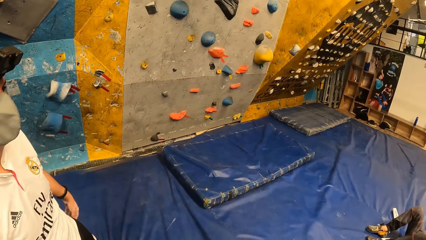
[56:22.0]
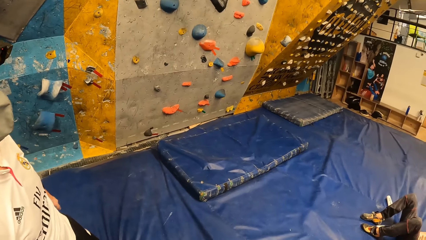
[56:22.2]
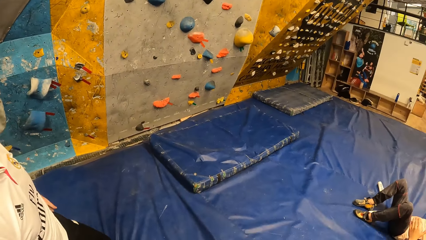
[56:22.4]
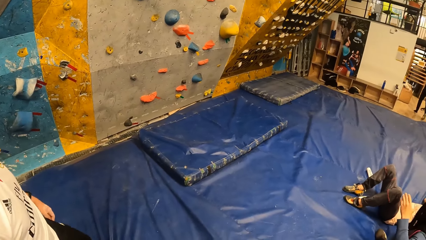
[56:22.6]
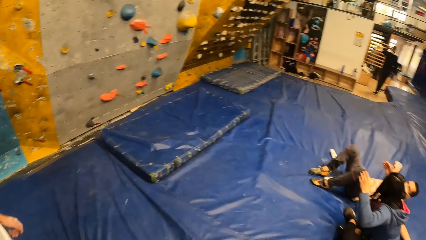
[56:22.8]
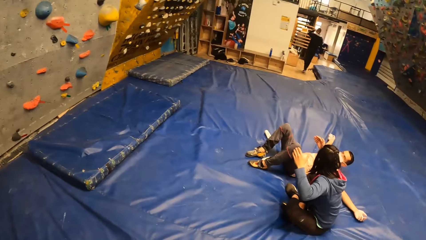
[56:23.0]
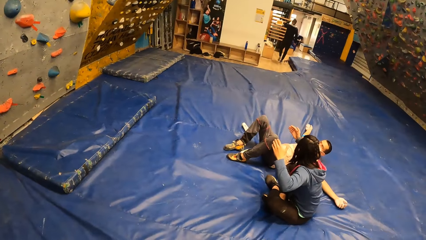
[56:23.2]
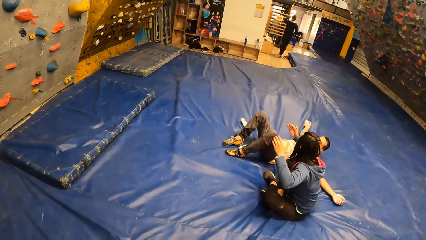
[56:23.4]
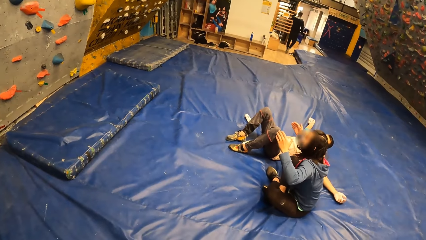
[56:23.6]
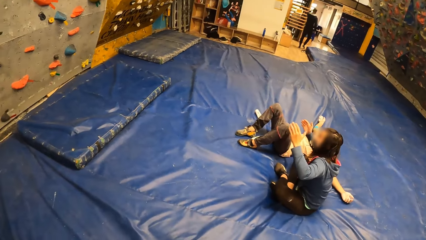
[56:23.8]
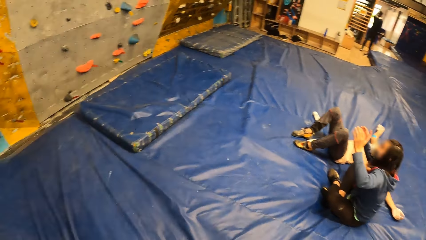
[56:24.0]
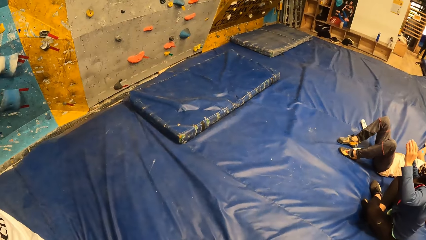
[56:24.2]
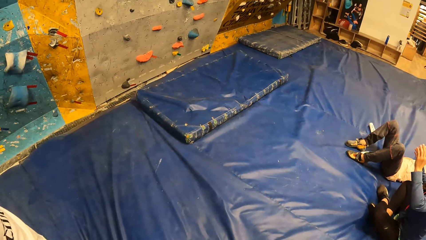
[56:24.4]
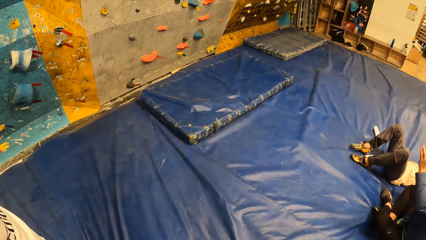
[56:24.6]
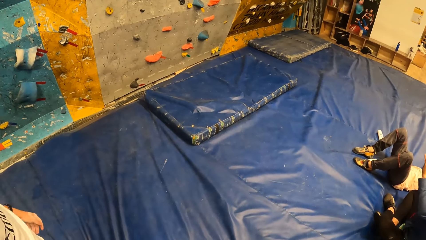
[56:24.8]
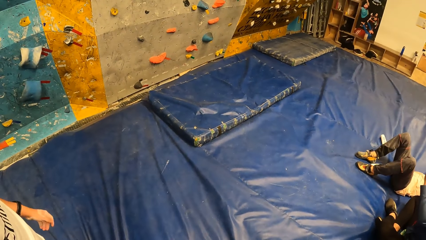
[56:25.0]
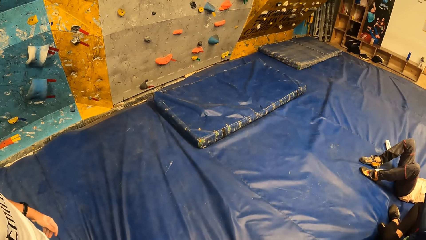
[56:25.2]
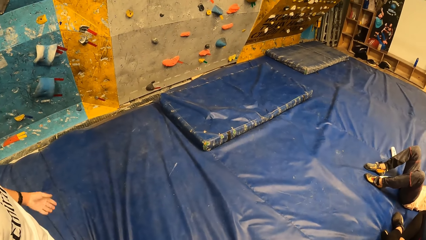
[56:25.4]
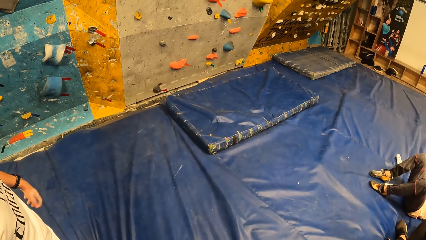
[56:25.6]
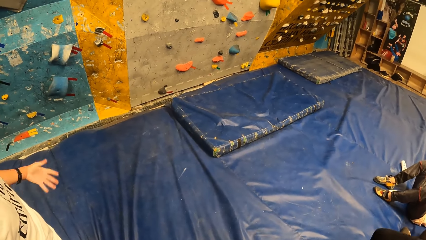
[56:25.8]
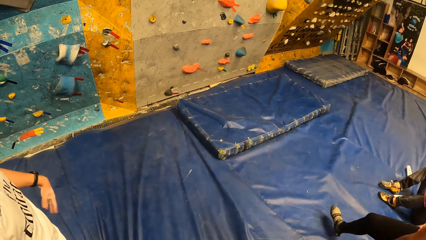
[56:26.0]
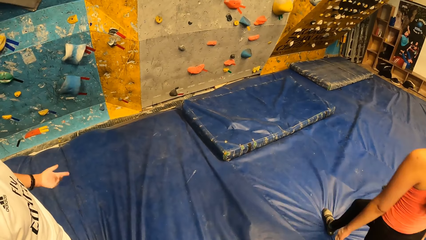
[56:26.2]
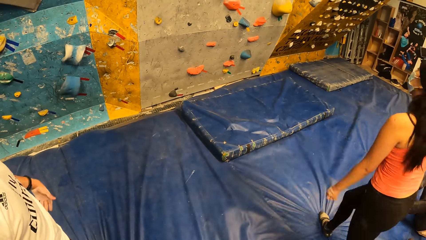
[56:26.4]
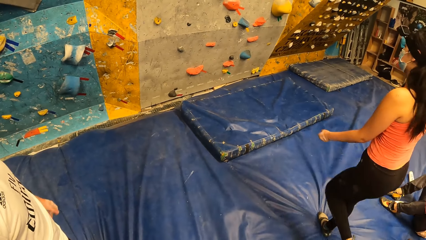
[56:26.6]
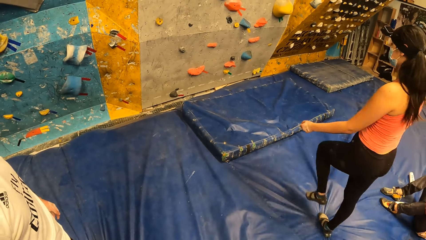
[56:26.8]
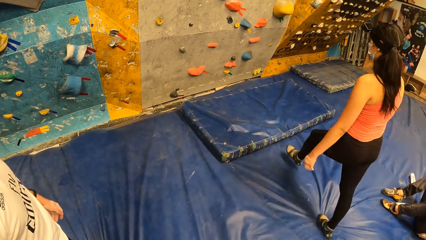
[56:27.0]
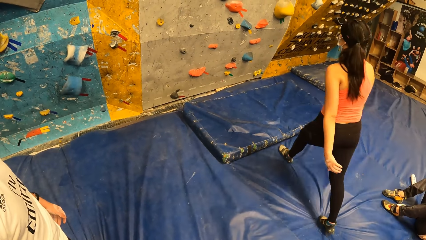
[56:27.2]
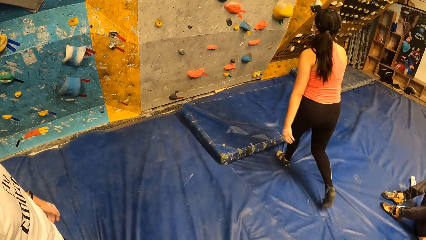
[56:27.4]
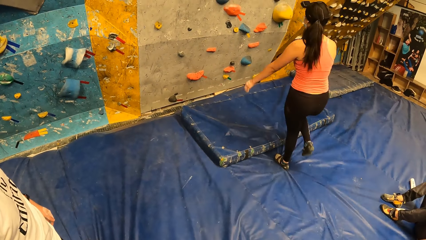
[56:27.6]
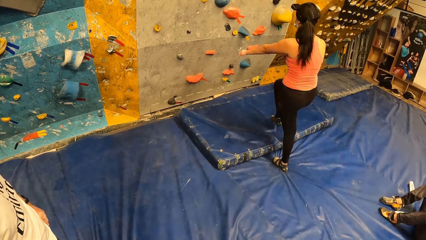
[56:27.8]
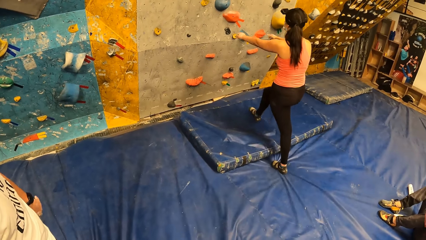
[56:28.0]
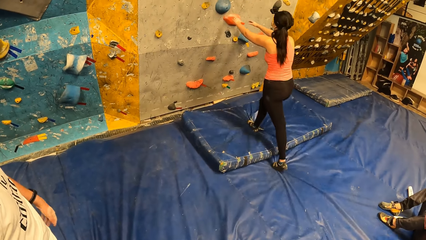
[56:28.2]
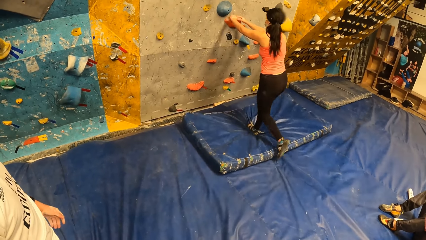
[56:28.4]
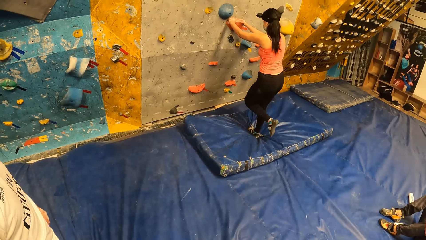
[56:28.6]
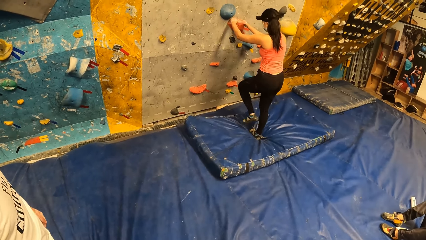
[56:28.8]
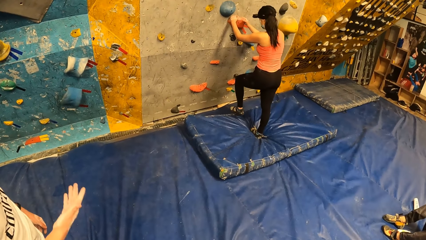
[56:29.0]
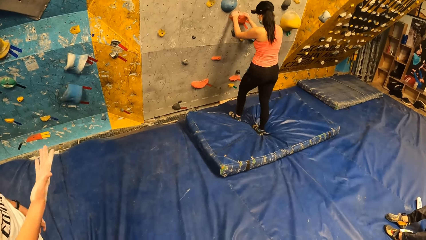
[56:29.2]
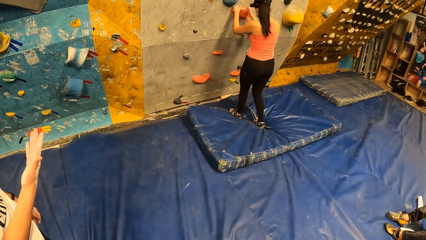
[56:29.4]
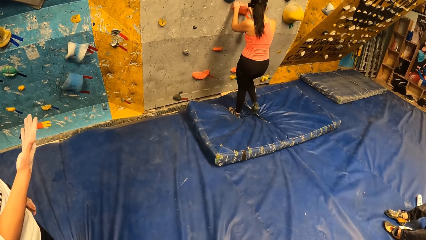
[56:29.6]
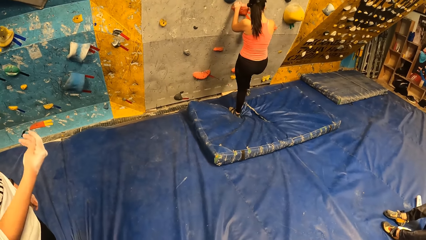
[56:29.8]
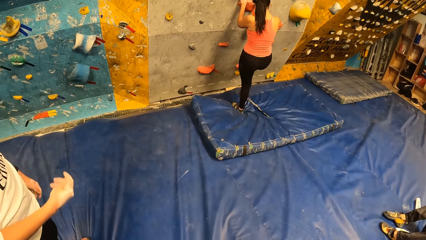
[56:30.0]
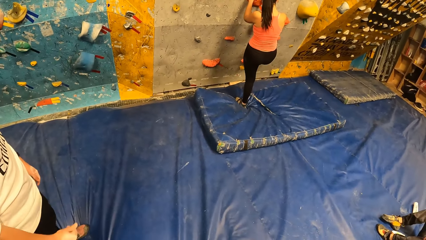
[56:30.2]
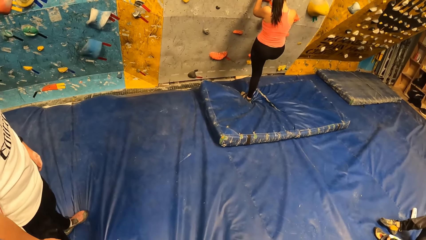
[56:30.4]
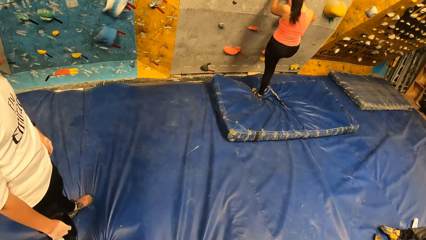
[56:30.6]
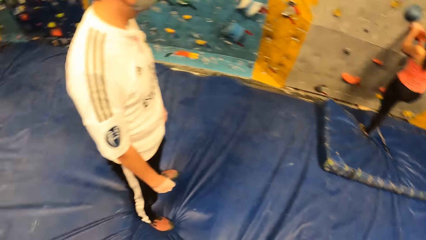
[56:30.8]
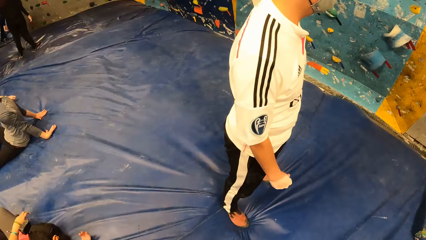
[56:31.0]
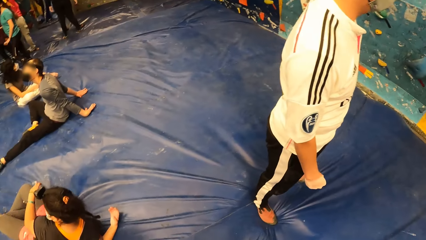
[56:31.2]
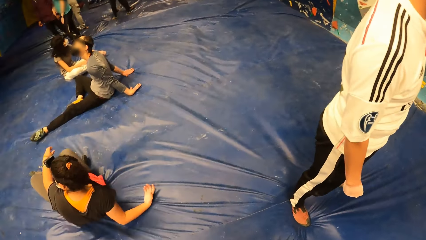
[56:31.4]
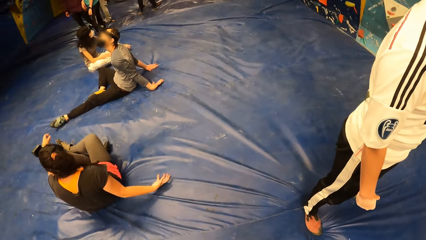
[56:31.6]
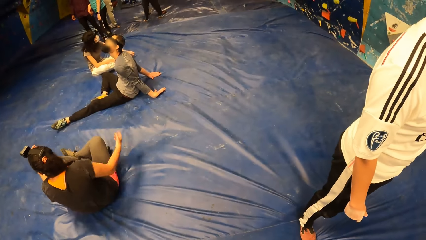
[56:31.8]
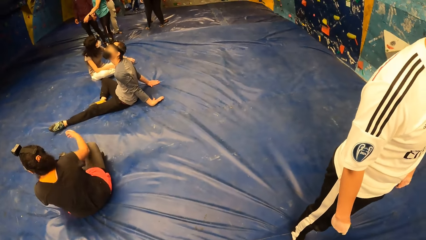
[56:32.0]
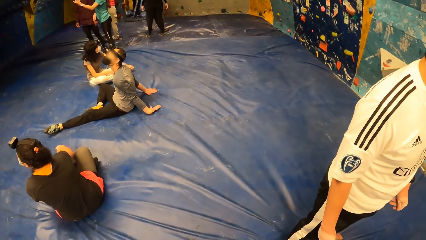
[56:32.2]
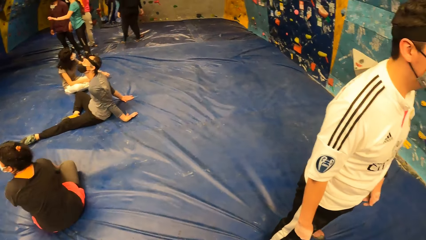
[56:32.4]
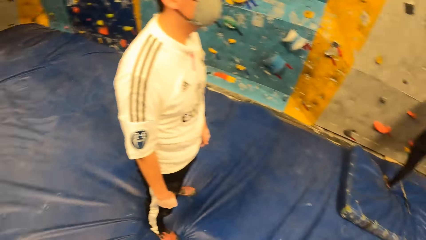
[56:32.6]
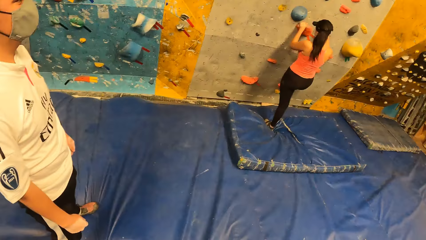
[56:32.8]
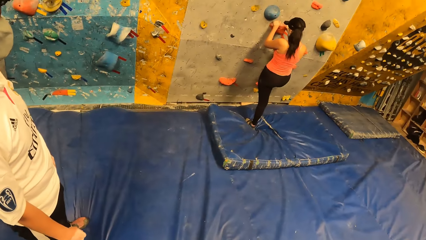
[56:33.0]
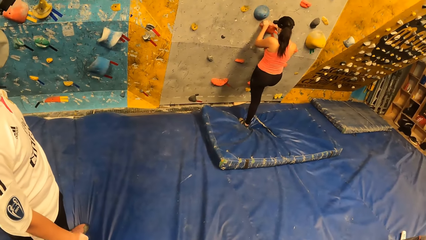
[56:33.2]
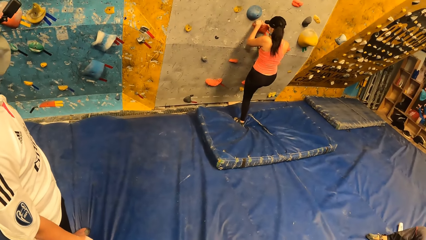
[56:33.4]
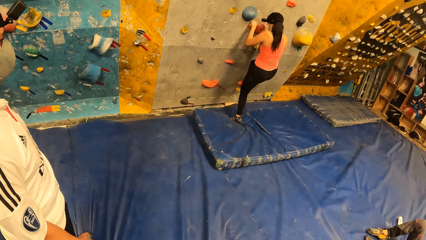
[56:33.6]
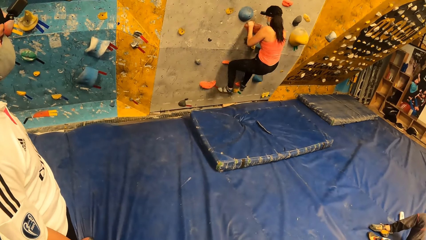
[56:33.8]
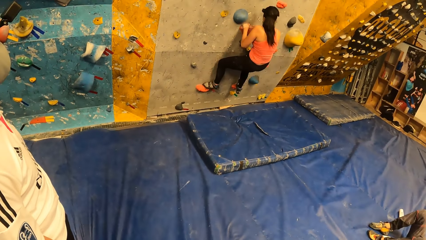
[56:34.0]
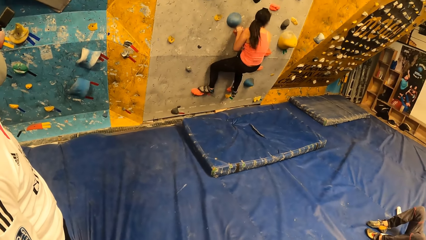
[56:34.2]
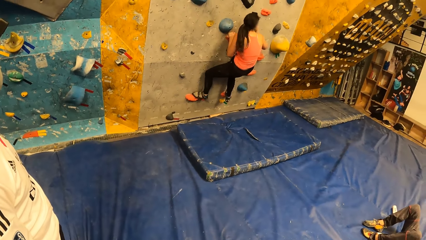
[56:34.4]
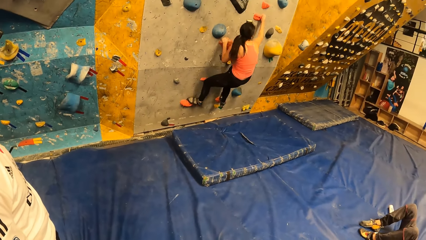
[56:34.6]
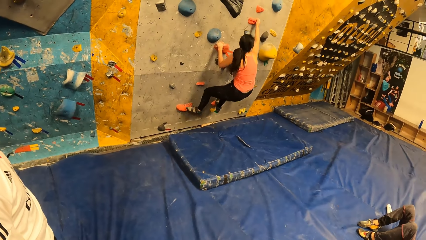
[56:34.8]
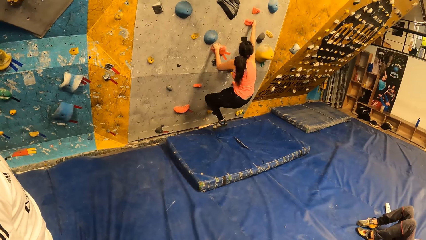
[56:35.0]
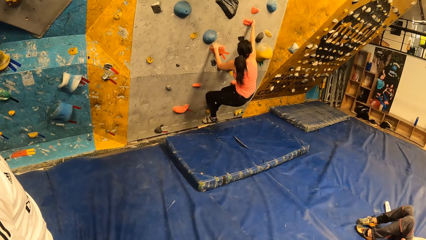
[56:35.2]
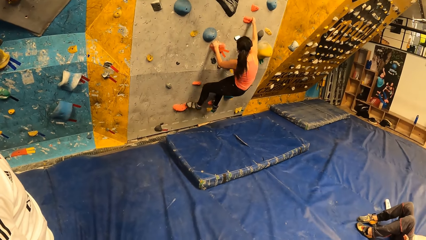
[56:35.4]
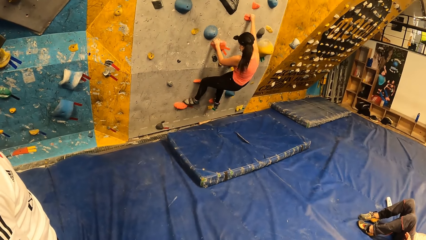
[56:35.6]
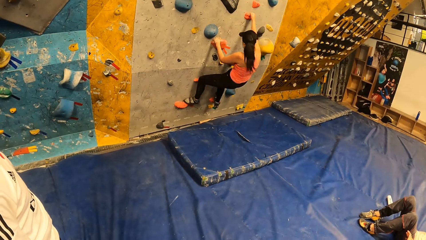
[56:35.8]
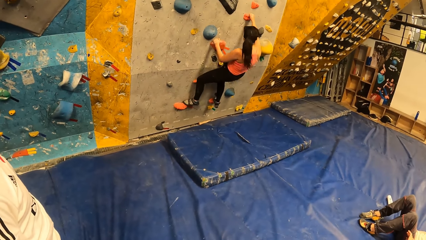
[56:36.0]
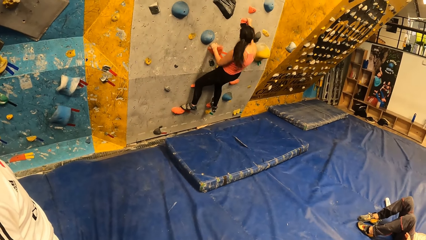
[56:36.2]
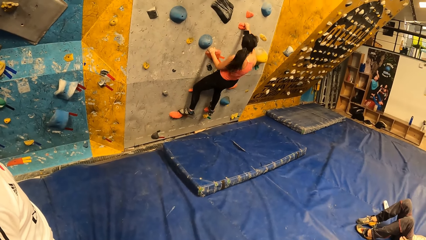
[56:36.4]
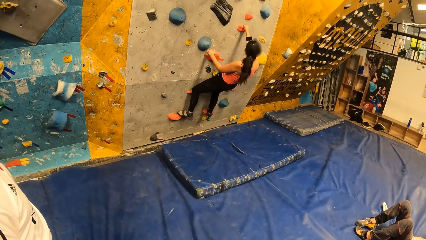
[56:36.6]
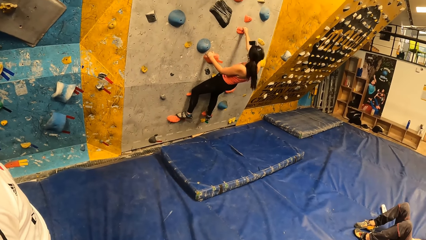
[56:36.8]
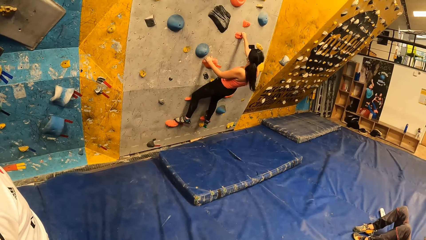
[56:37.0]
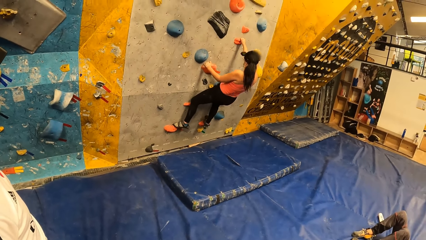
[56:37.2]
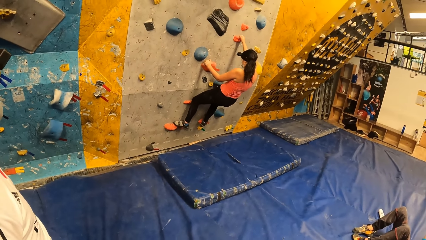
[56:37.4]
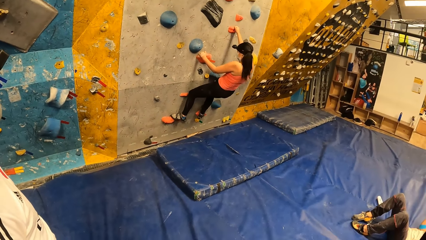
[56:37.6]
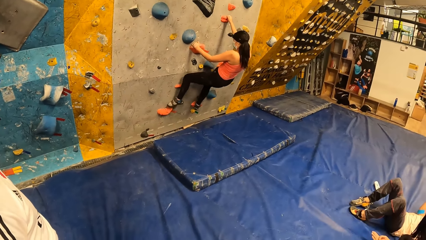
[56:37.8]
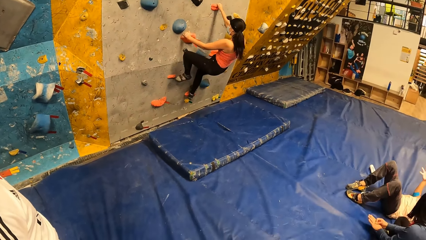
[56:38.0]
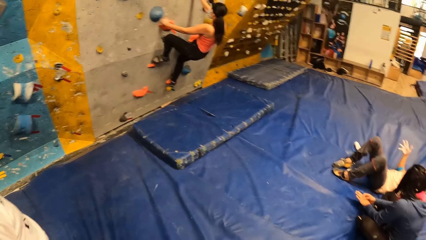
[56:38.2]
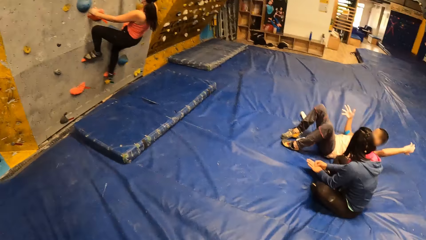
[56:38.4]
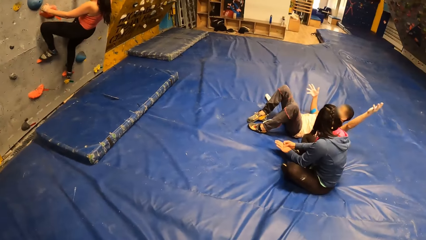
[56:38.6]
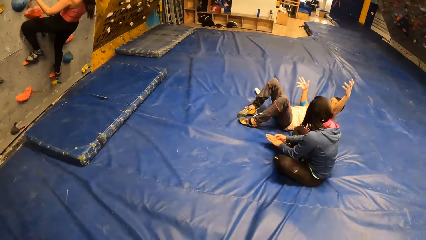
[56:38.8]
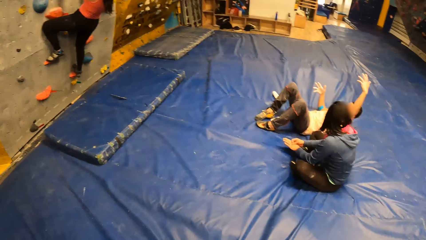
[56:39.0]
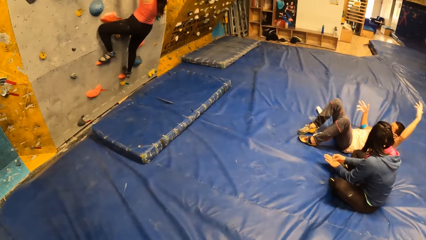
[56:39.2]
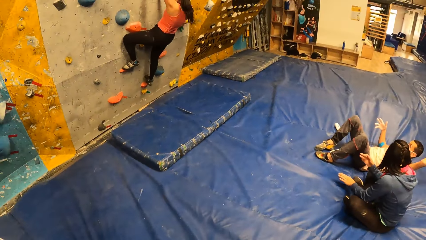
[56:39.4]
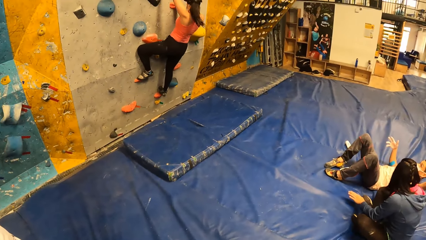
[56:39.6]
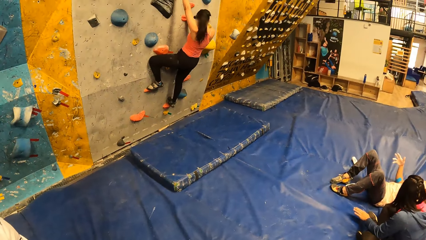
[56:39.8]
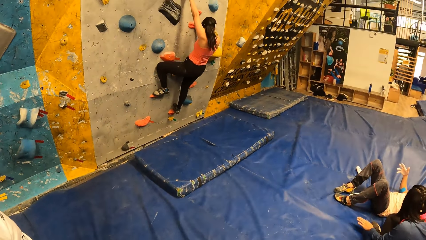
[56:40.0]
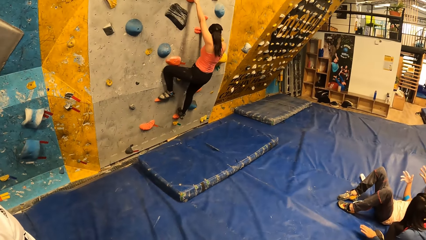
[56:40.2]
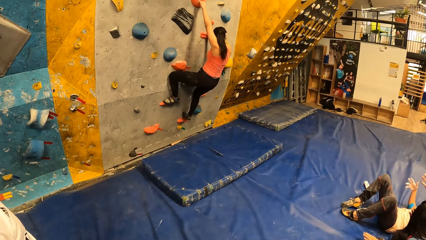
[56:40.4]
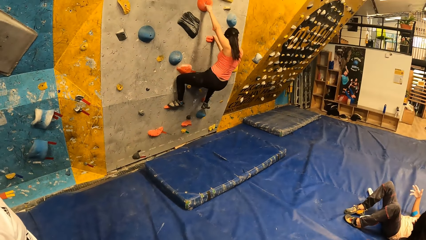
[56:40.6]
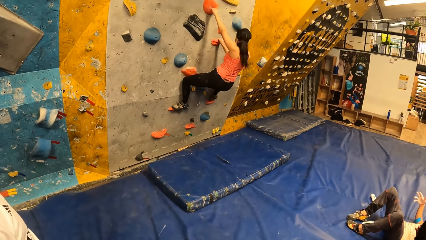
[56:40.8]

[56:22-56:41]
A man moves his hand. The camera wearer looks at the colleagues. They look at the wall. The man shakes the left hand. A woman walks to the wall. The woman holds the wall climbing holds or wall grips with both hands. The woman steps on the wall grip. The camera wearer looks at the colleagues. The woman climbs the bouldering wall with both hands. The camera wearer looks at the woman. The woman moves her leg. The woman climbs the wall. The woman steps on the wall.
